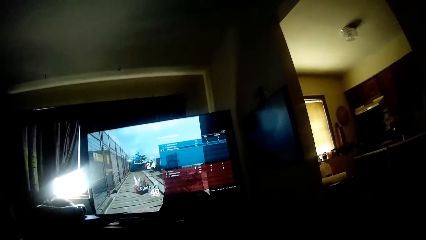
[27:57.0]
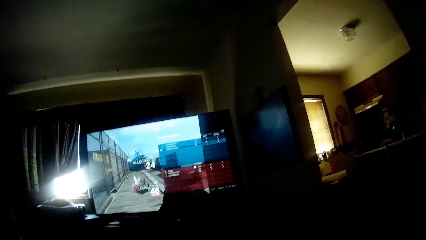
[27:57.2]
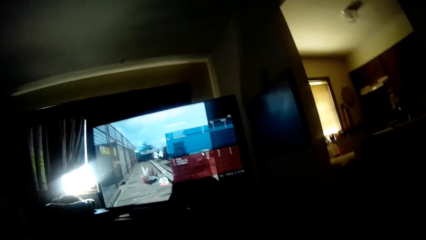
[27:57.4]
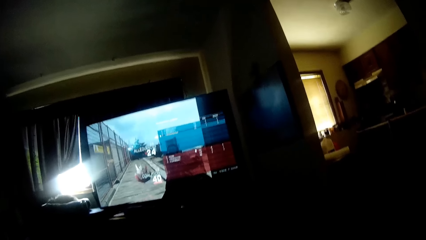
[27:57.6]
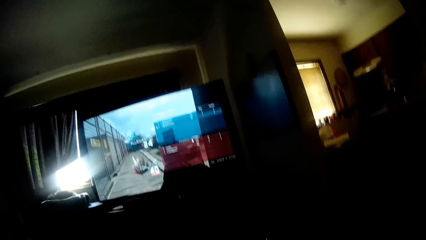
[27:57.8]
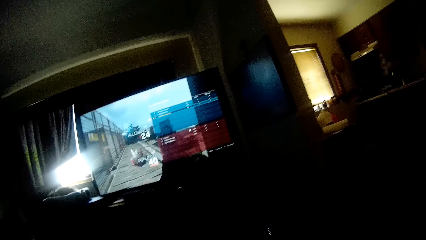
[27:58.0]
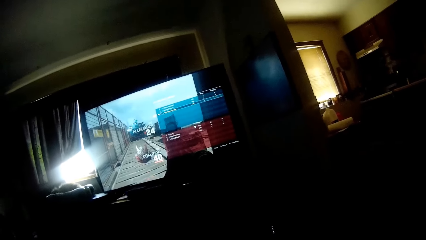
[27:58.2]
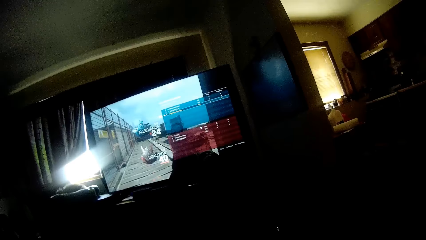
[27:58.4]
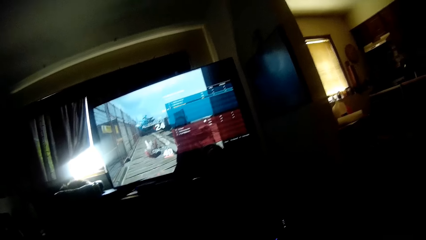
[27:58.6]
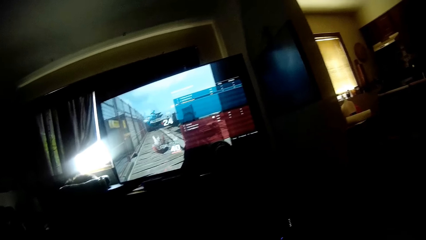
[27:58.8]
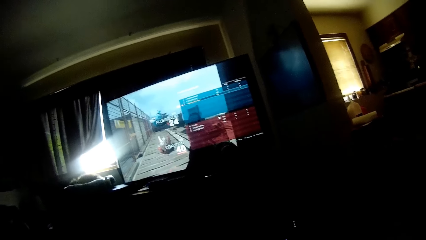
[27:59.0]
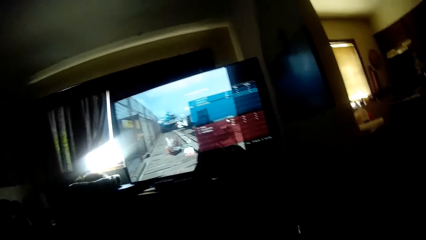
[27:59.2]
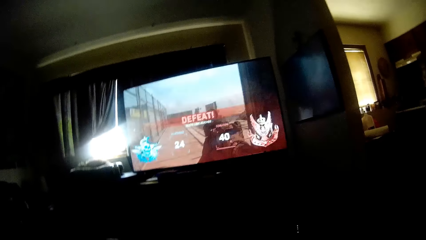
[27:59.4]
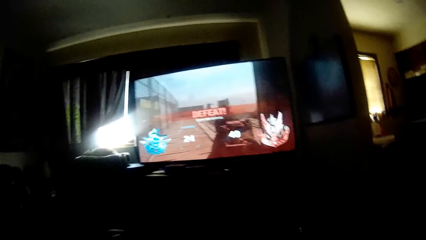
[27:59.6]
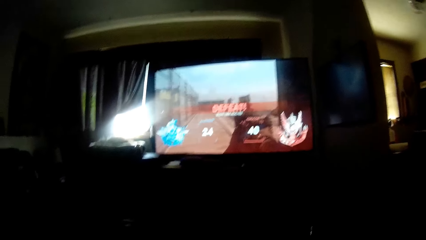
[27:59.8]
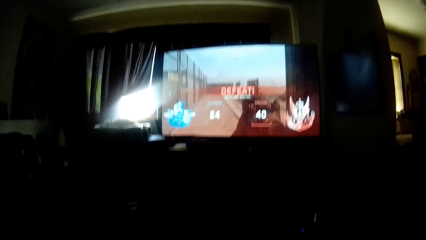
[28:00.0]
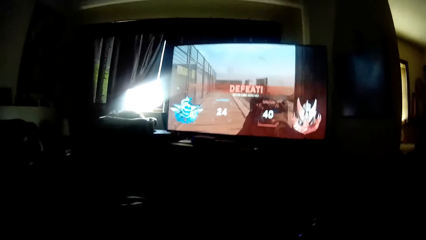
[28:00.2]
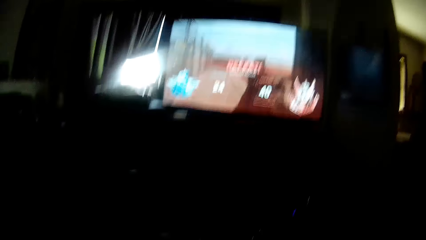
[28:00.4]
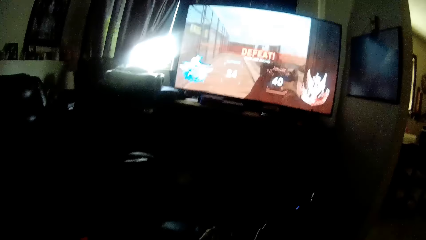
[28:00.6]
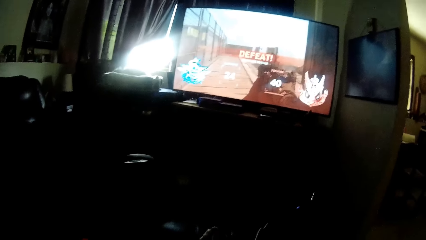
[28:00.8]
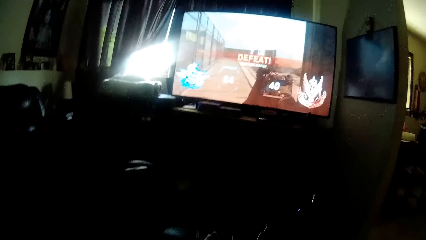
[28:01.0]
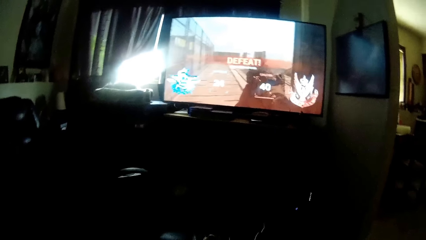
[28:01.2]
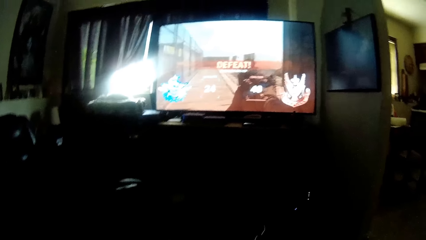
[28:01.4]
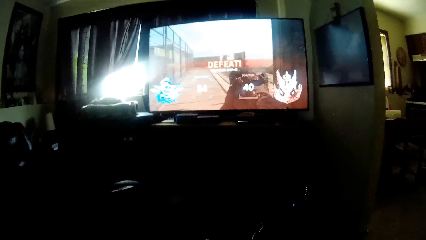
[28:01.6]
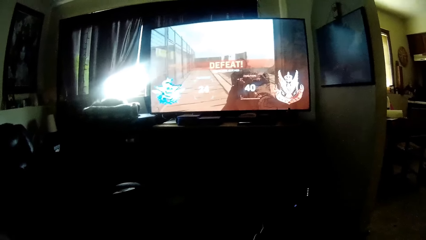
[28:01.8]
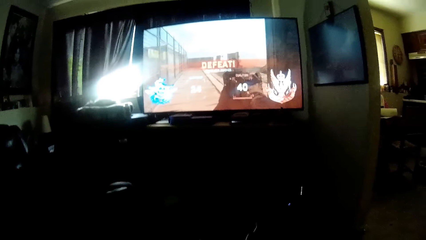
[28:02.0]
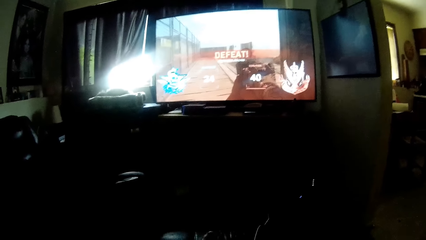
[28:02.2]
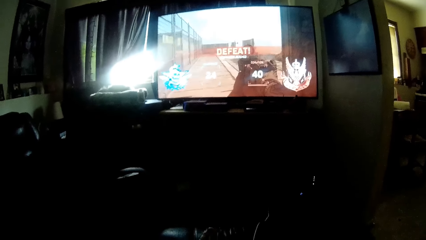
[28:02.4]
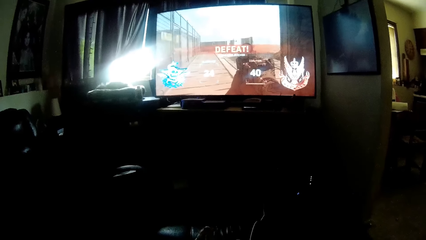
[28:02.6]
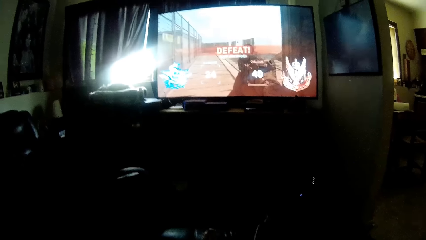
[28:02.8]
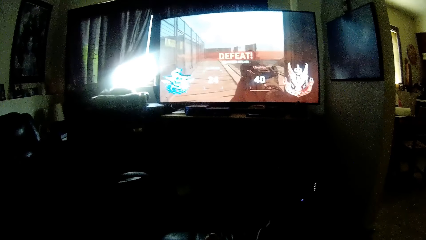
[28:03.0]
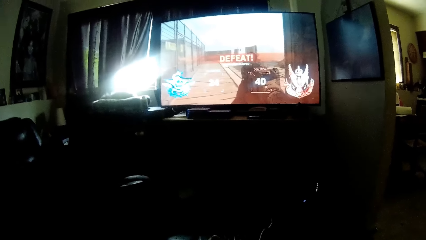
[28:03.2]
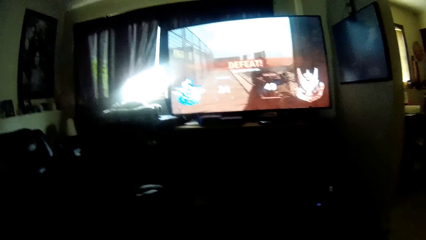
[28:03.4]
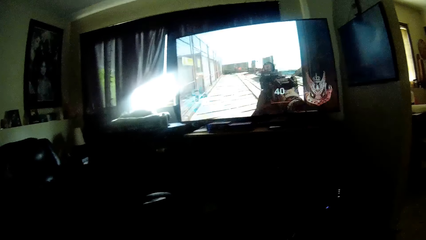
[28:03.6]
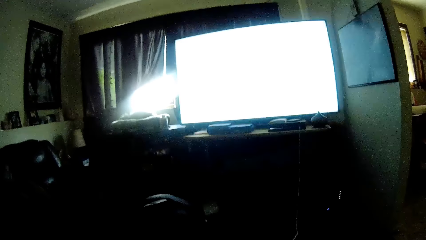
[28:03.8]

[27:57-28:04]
The camera wearer looks at the screen.

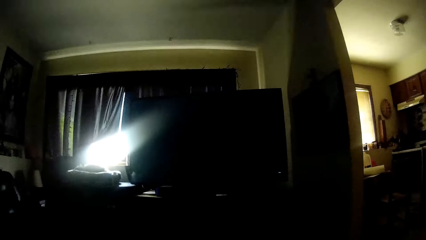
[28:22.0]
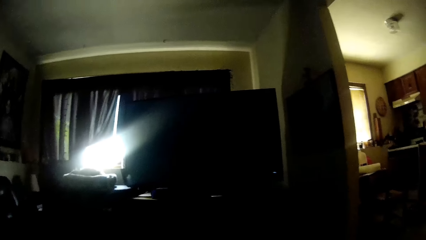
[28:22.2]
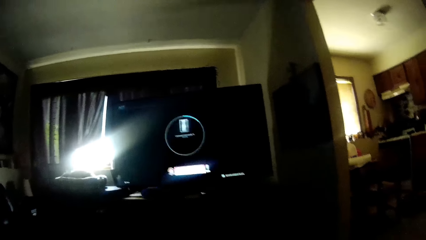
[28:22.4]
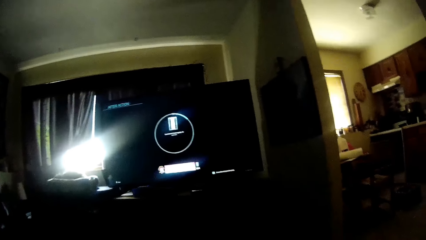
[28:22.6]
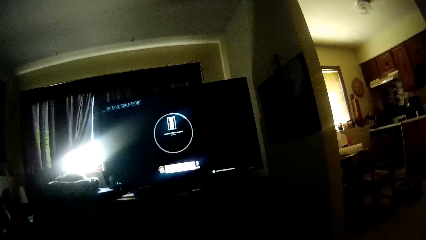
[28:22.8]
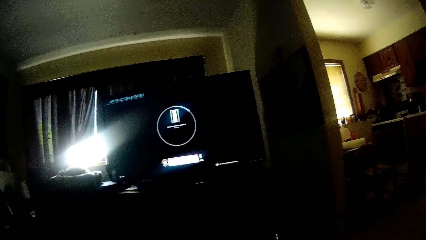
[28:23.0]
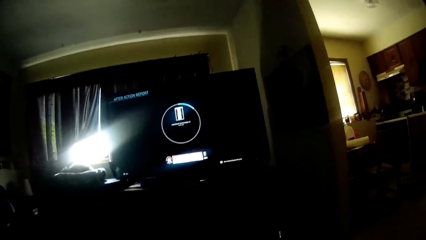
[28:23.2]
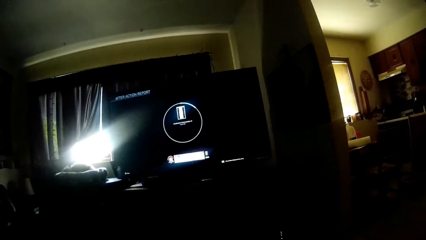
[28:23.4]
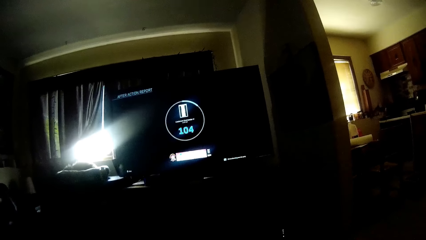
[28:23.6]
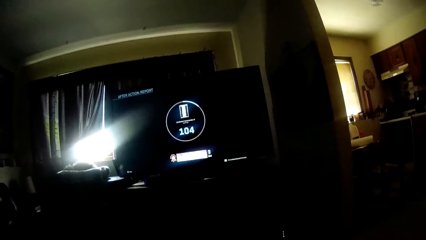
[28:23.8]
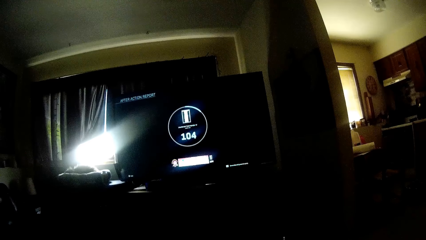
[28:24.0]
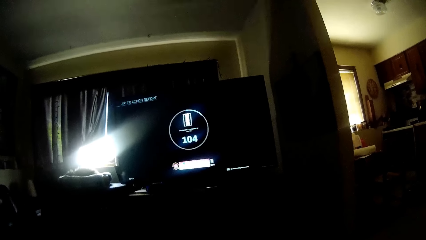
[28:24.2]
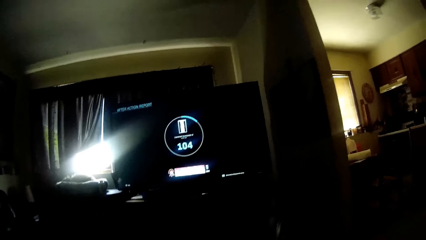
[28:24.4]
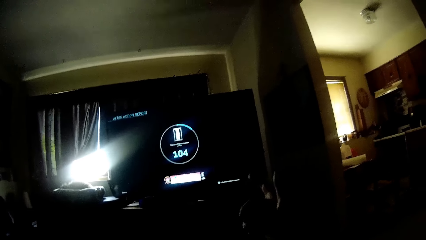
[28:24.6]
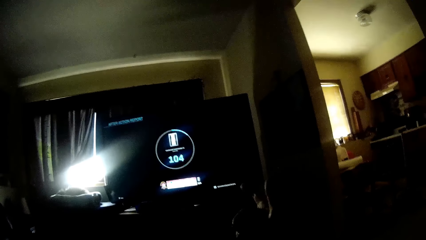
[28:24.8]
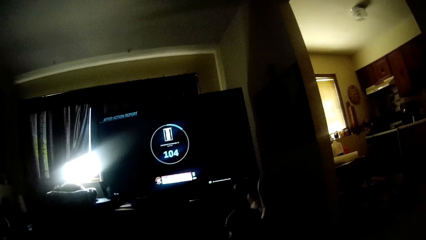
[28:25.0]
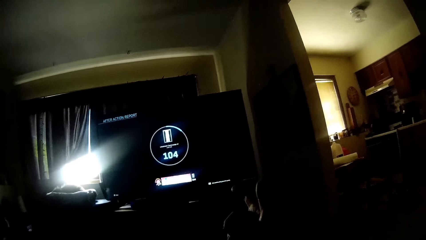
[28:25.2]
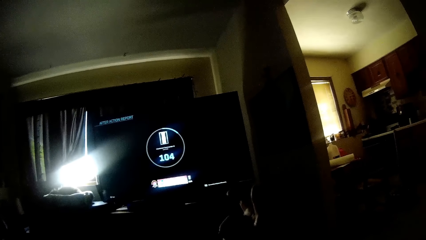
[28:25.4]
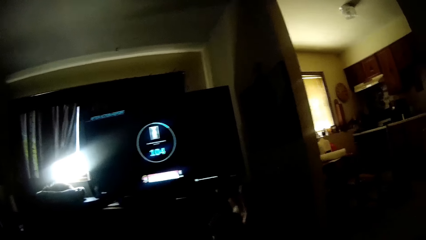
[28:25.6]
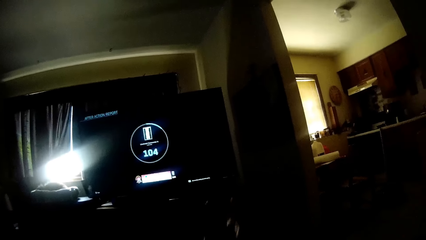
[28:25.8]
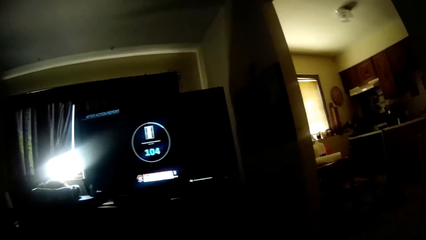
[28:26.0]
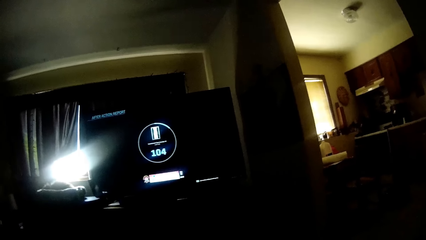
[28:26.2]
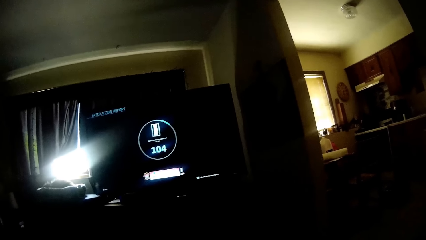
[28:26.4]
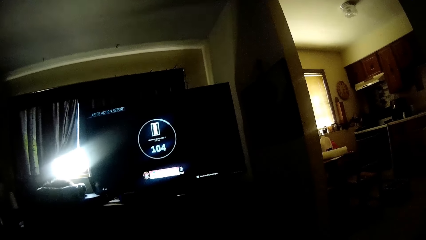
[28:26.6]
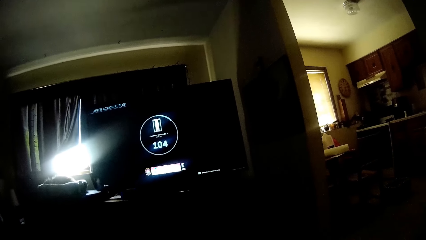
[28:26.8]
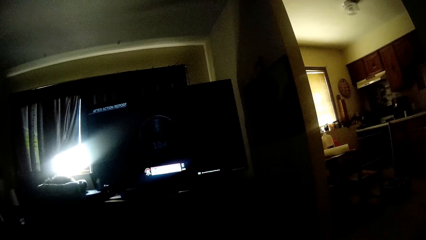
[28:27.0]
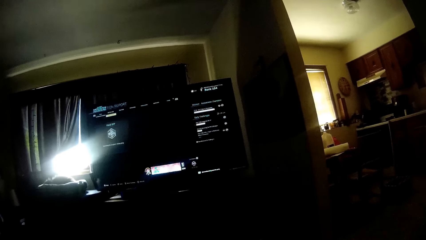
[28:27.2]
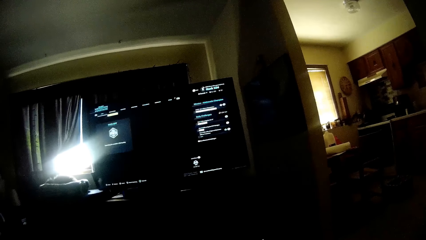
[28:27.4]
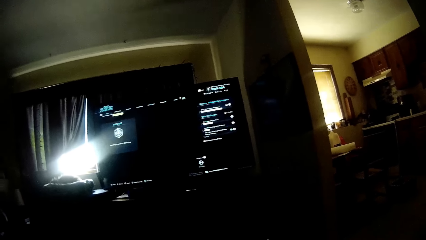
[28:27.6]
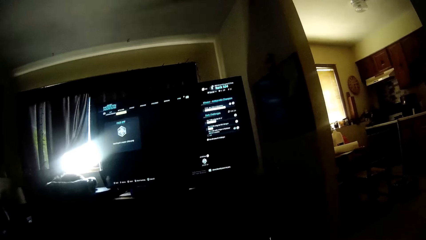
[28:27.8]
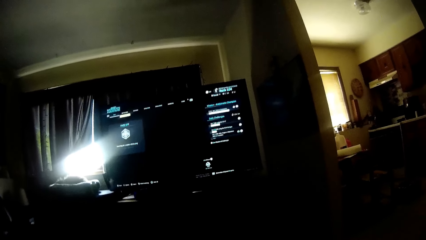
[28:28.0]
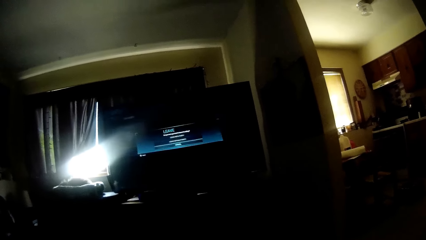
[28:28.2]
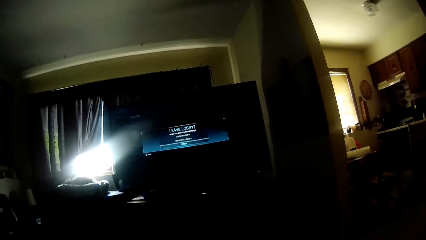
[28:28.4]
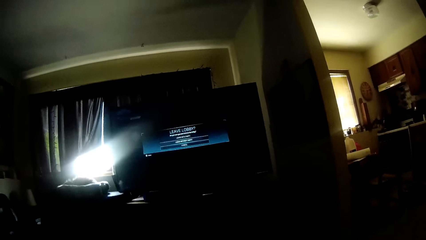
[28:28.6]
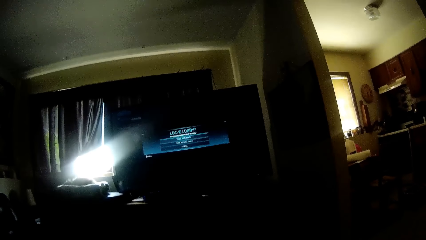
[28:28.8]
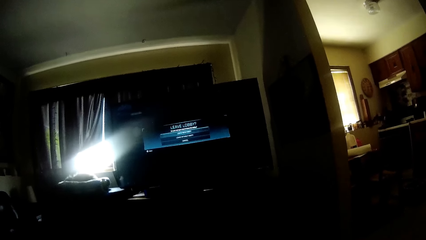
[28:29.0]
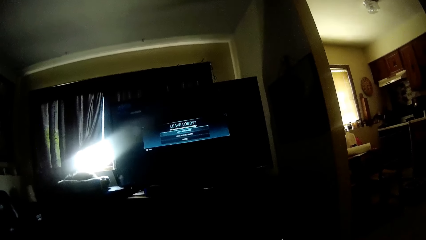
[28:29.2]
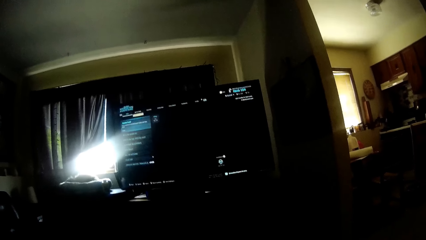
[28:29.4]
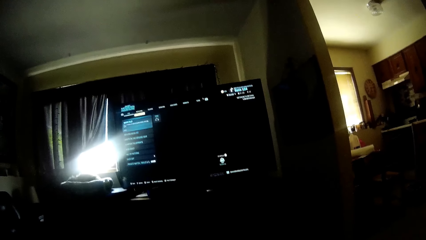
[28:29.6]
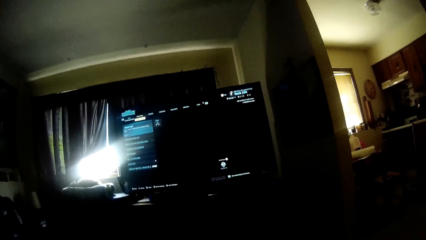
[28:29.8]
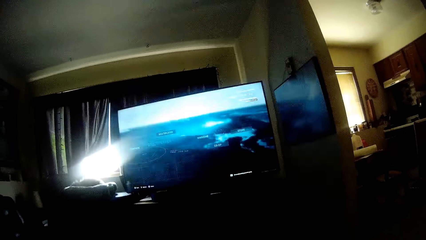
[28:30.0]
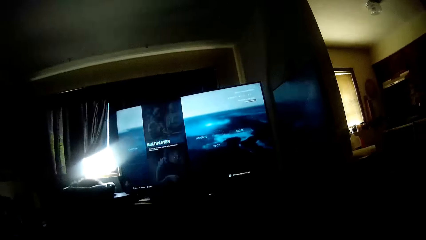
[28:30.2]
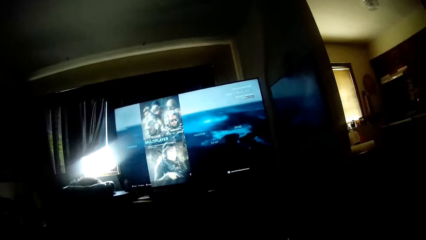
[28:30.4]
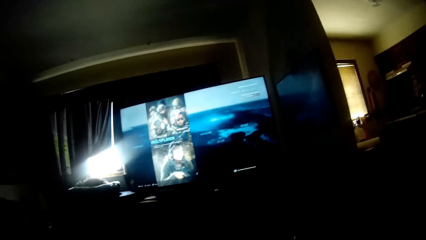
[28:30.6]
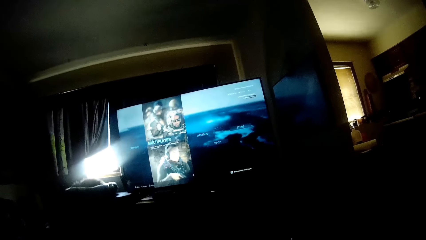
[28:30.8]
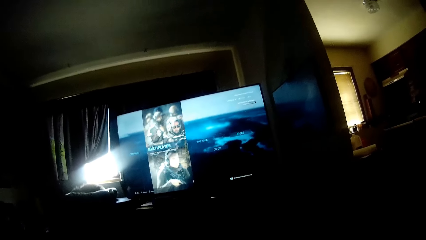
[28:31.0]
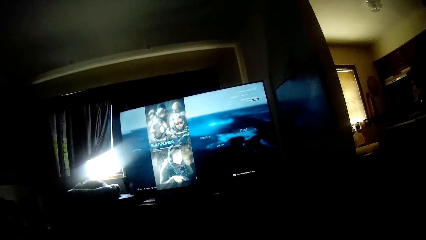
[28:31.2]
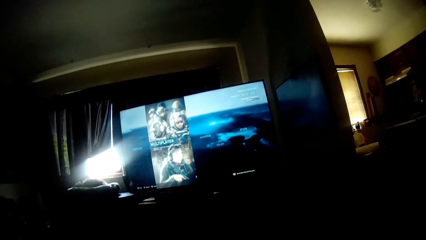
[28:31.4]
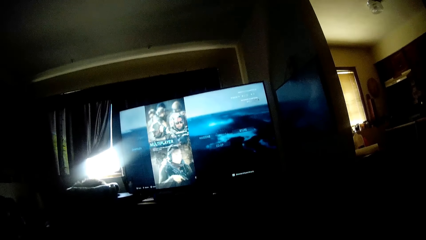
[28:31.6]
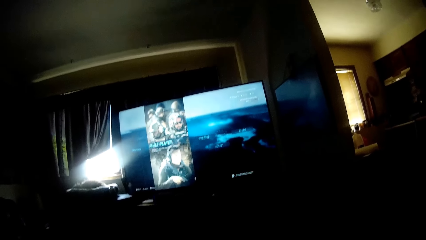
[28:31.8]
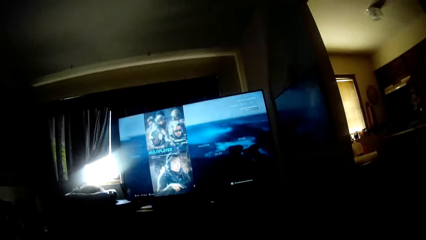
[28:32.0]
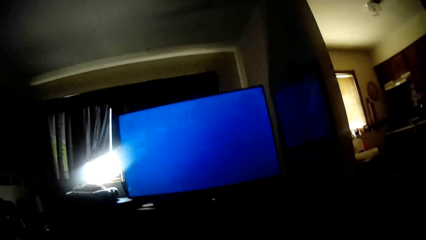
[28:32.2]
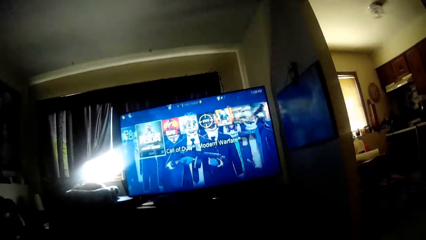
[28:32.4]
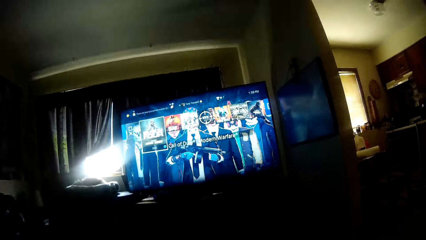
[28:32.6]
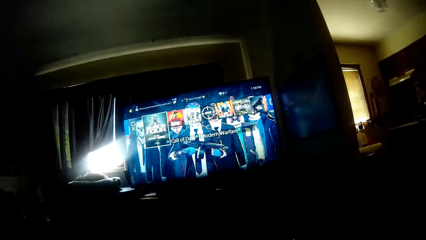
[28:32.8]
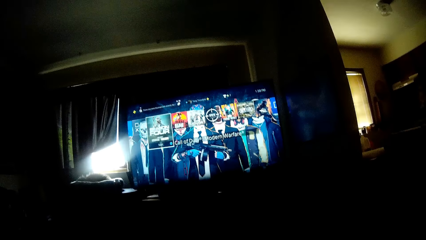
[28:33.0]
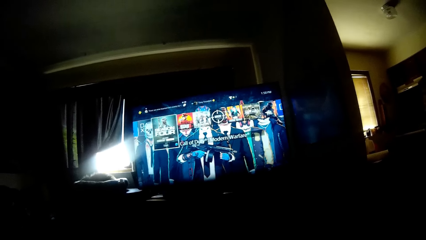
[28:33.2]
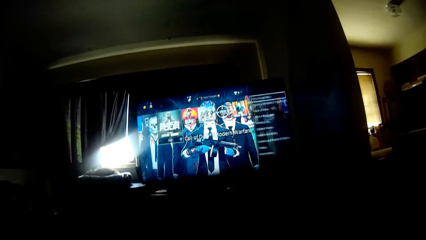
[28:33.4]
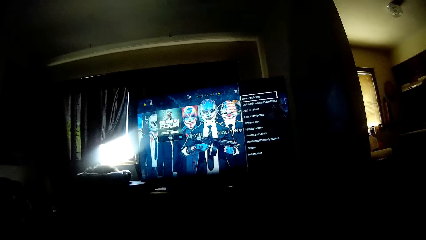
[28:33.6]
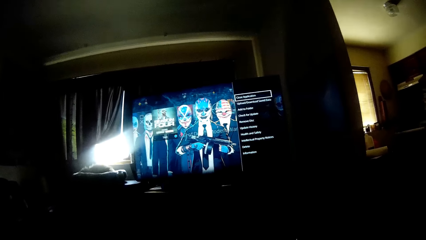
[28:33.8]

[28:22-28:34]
The camera wearer operates the screen. He moves his hand.
